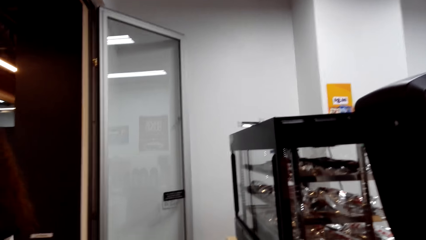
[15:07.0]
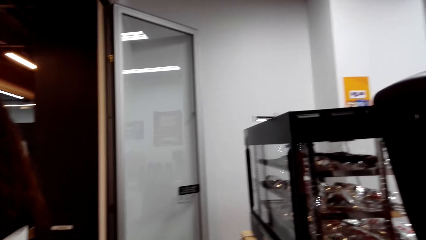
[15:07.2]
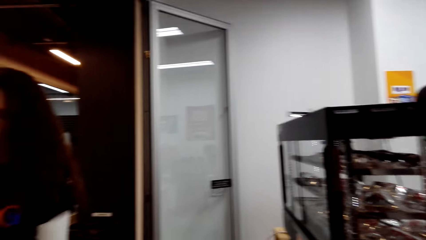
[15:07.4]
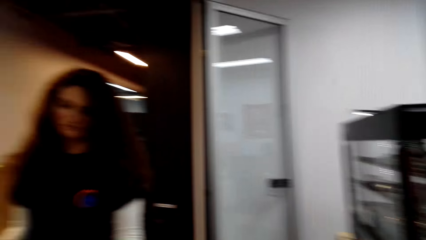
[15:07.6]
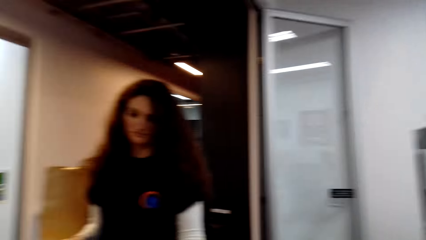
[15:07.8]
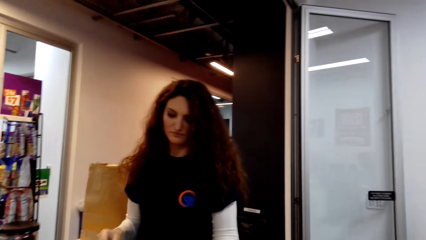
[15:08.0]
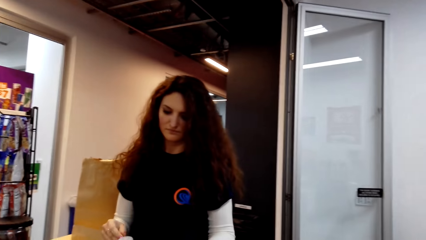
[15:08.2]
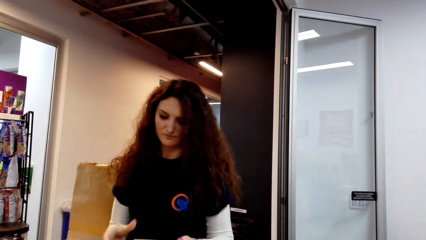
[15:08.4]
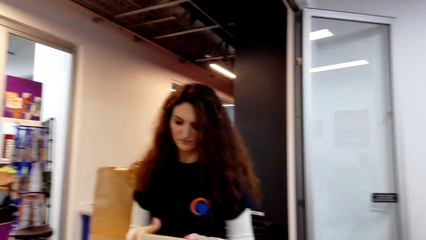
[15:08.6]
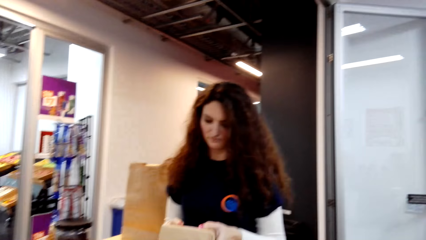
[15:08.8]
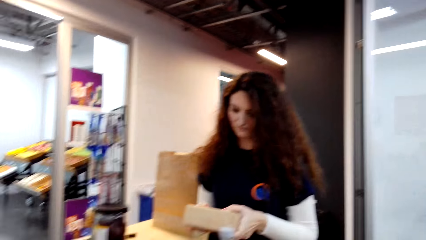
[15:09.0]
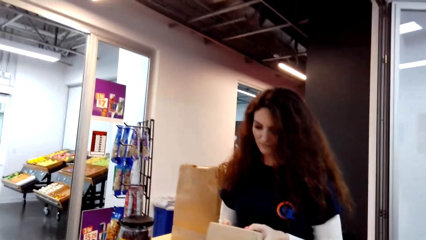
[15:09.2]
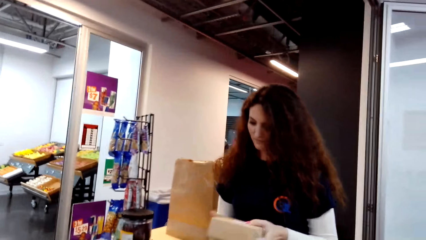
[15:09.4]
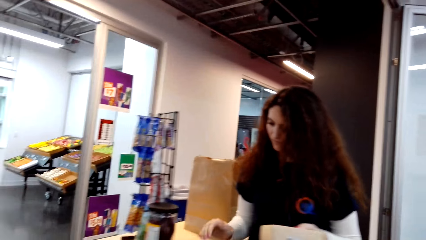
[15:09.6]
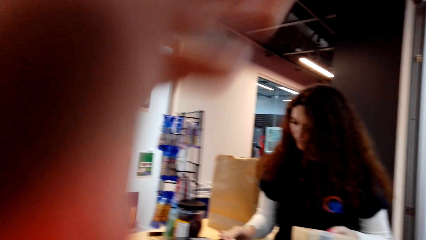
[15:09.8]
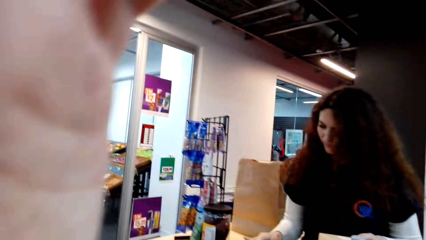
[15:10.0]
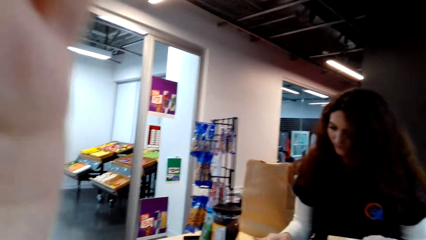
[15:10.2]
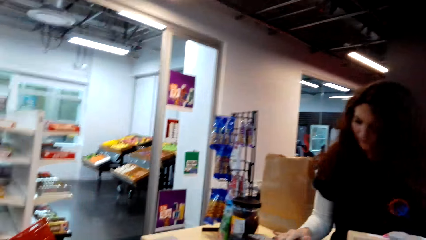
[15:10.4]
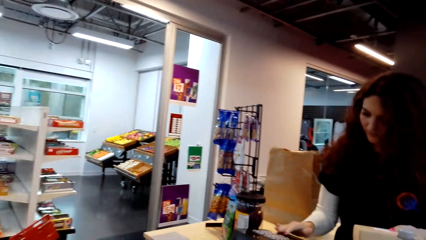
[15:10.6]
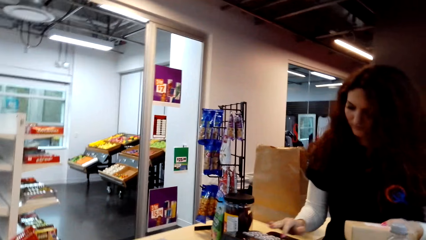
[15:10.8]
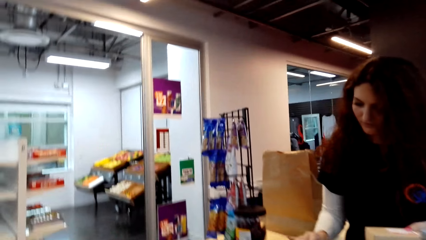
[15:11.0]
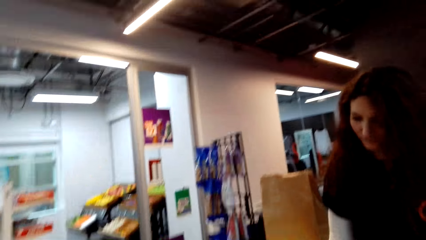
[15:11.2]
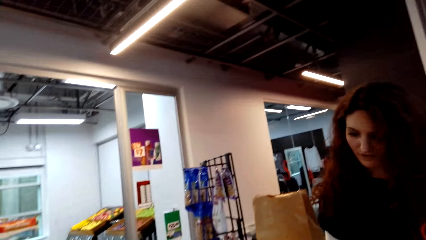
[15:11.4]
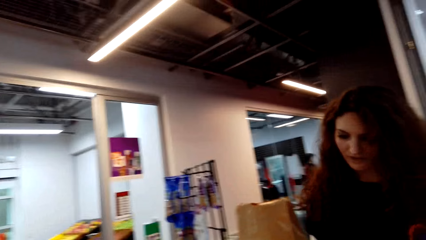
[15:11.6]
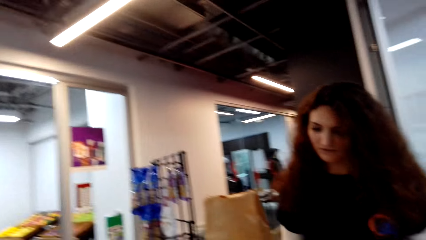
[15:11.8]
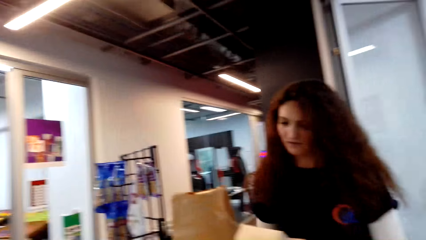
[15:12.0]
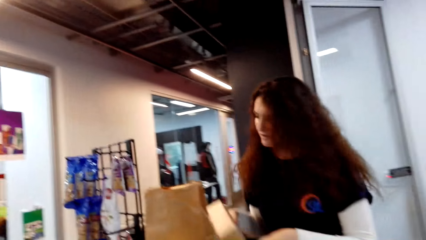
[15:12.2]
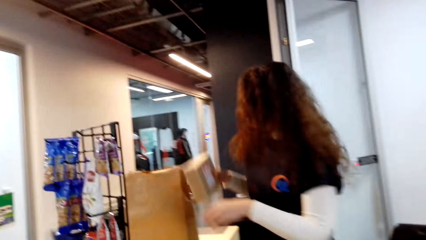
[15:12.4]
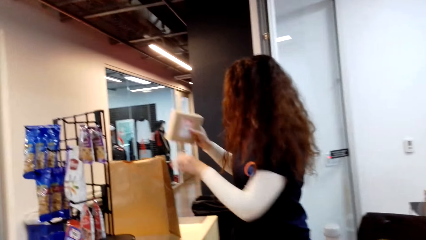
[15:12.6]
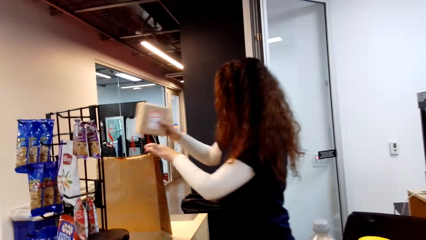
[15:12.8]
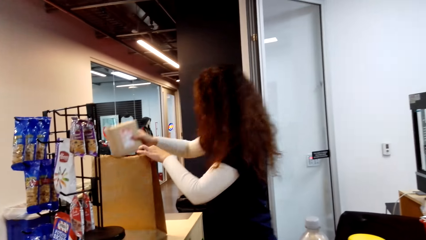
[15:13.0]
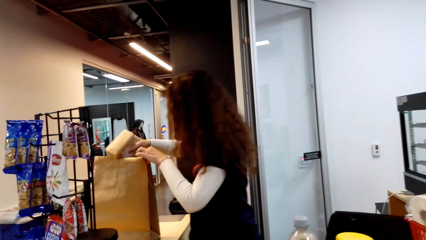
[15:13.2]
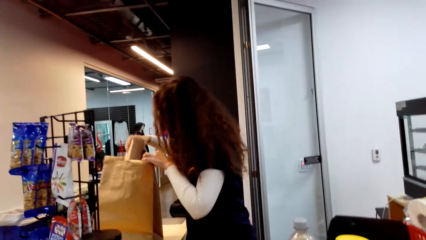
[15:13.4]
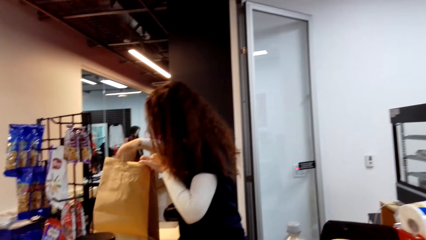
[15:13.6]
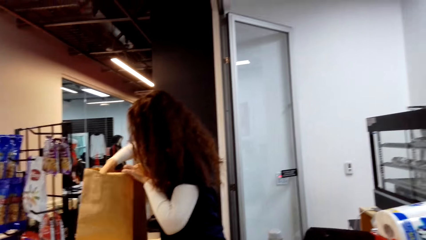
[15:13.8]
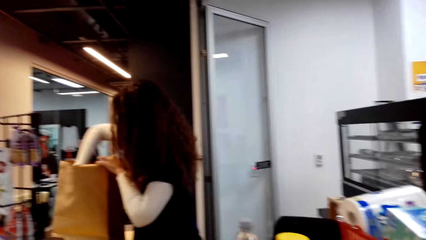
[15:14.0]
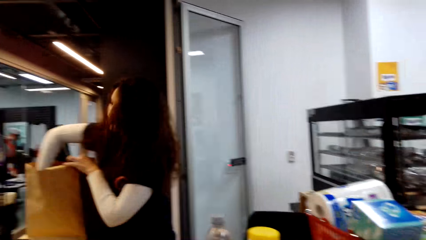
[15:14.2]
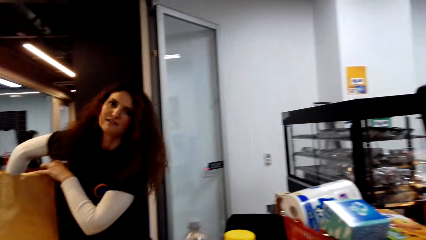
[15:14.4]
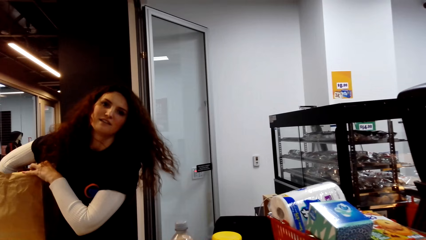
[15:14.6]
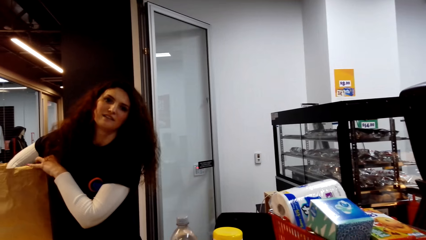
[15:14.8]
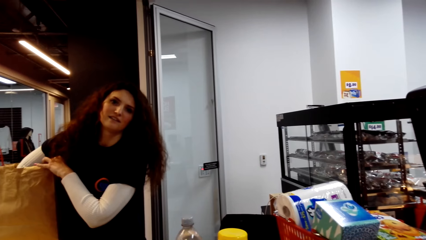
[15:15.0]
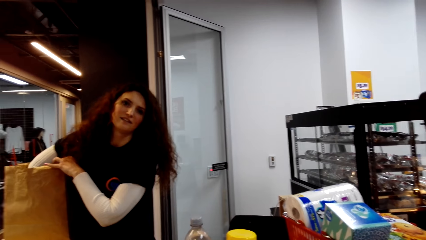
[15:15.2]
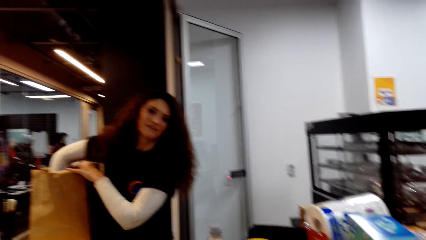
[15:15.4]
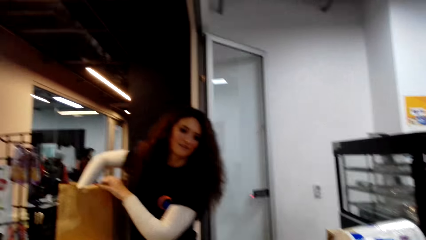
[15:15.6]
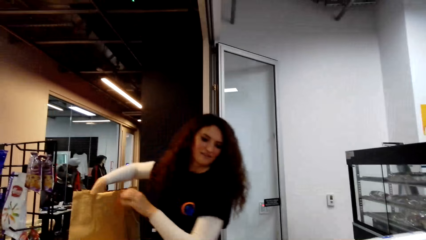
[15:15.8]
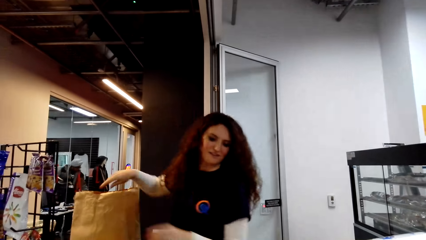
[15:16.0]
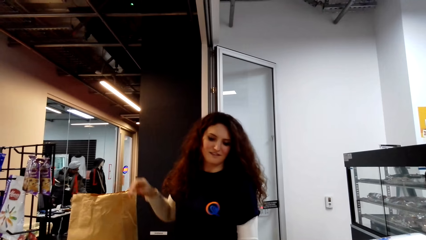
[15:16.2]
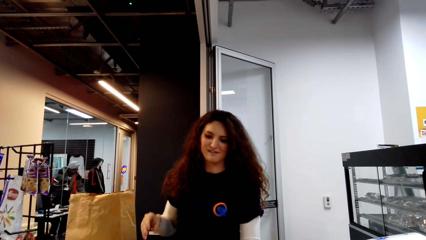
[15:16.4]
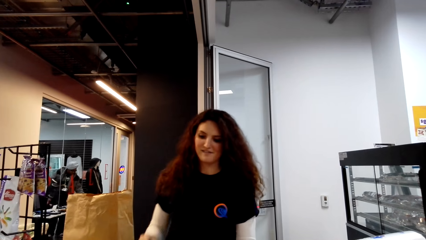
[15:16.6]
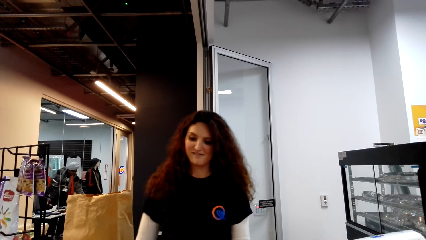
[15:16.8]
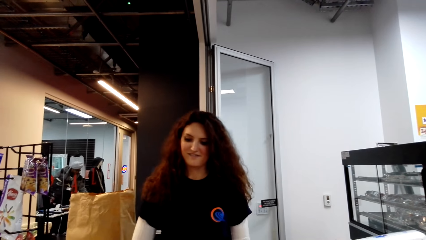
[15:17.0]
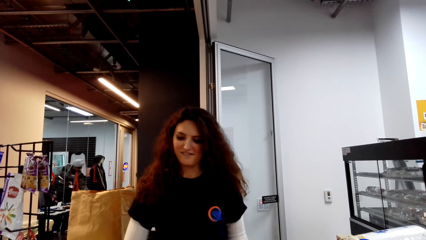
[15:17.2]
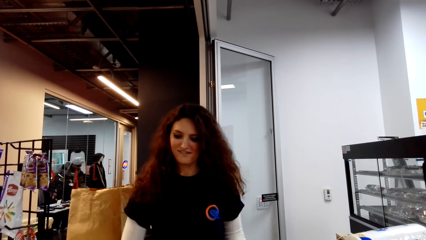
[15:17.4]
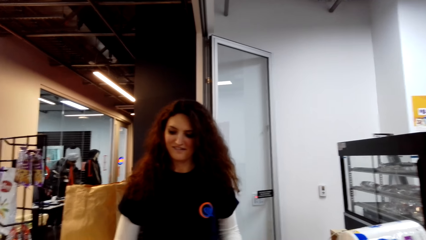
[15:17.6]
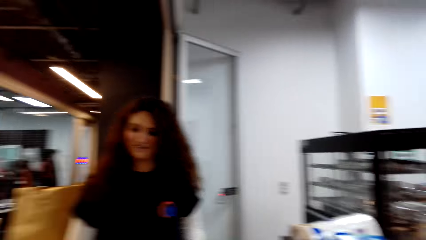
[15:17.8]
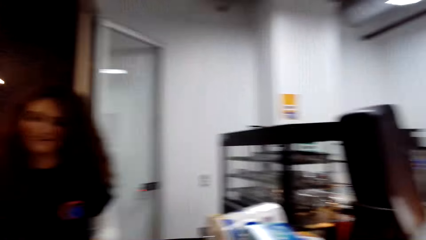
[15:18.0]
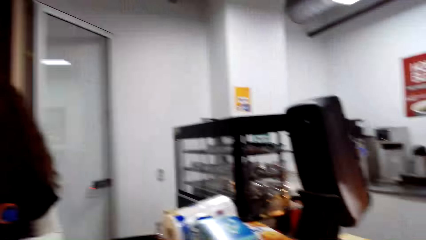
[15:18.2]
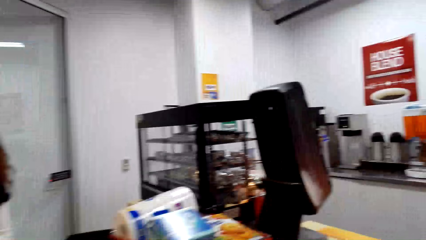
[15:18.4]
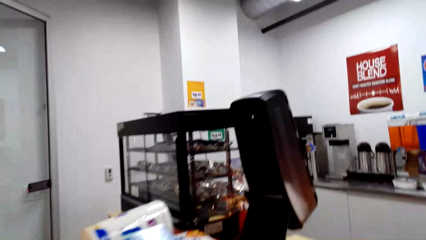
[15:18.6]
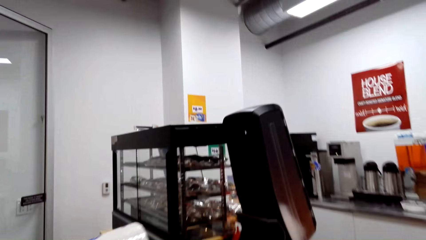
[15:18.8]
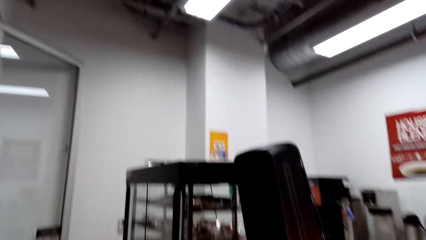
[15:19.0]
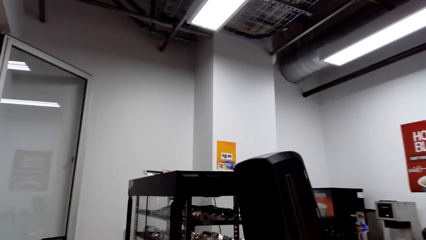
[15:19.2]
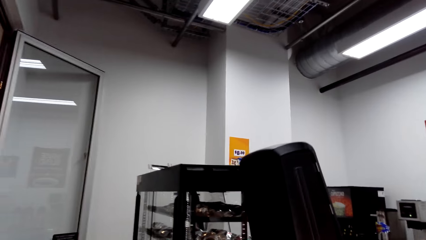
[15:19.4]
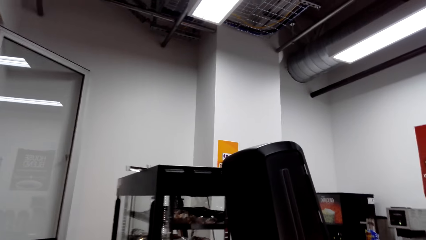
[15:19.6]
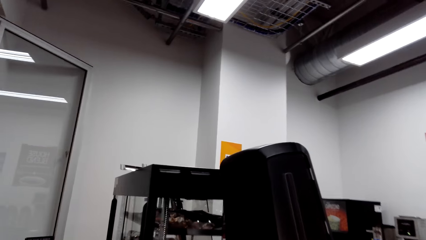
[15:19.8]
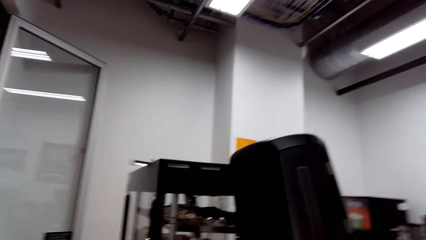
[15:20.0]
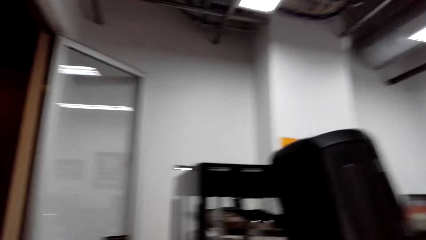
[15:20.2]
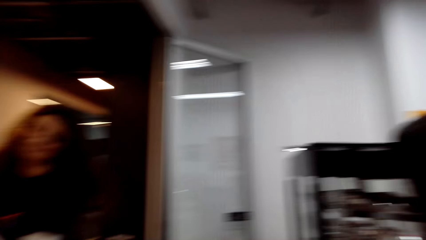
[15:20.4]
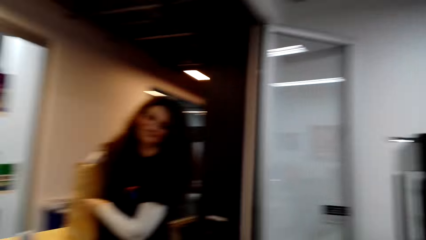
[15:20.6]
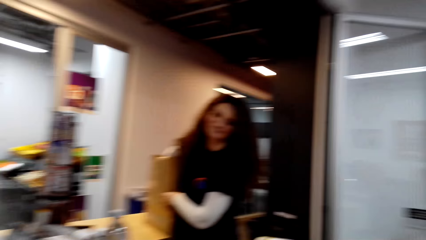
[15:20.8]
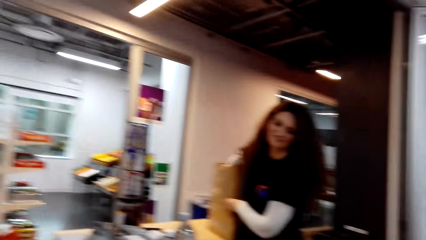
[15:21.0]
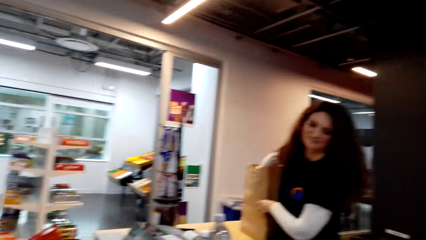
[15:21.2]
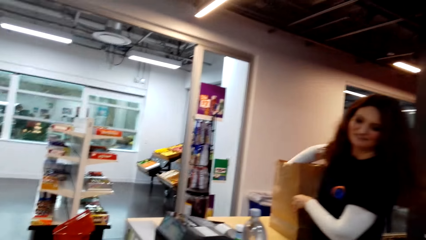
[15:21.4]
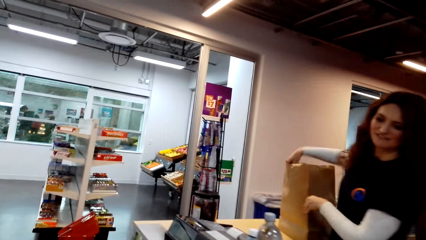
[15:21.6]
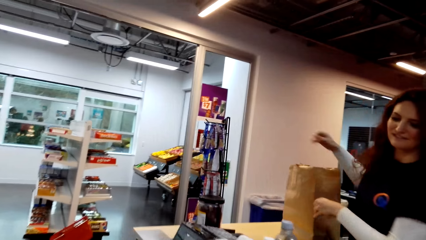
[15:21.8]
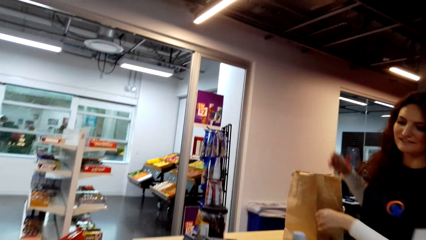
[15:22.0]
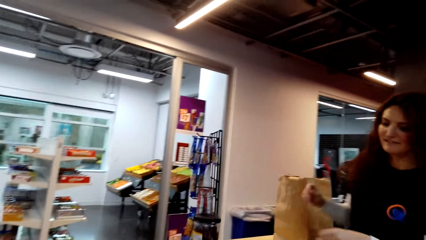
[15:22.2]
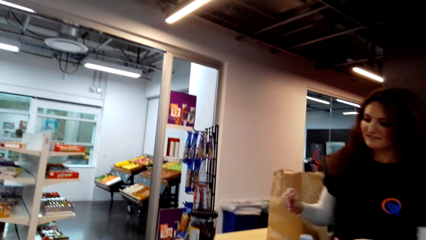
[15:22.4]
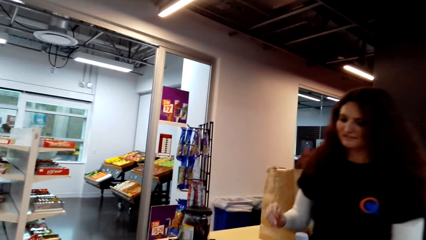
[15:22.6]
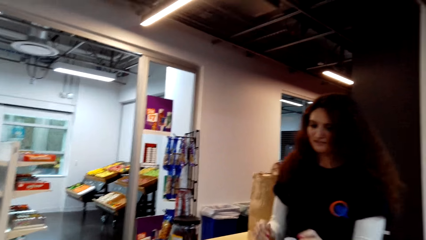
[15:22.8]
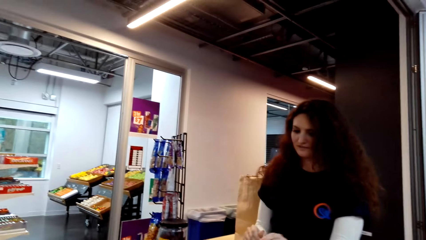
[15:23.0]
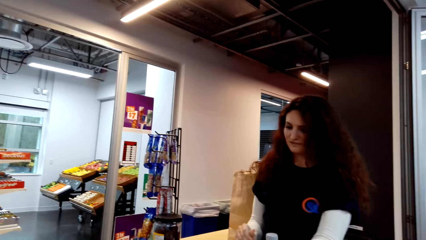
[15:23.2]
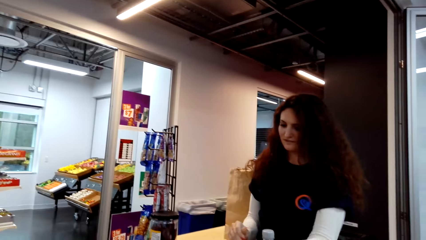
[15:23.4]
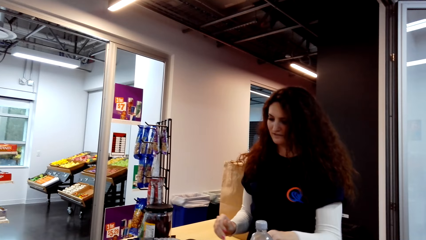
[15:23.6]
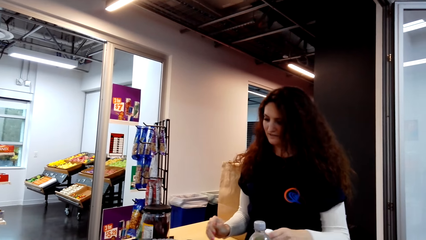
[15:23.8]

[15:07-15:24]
The cashier picks up something. The camera wearer adjusts the camera. The cashier scans something and puts something in the shopping bag. The camera wearer dialogues with the cashier. They look around. The cashier puts something in the shopping bag.
